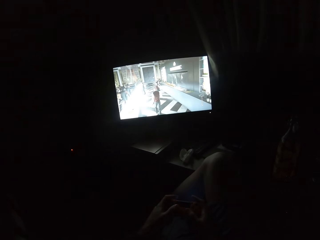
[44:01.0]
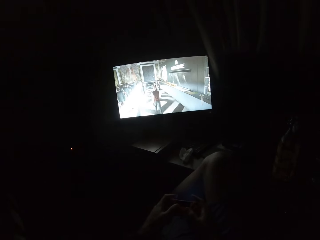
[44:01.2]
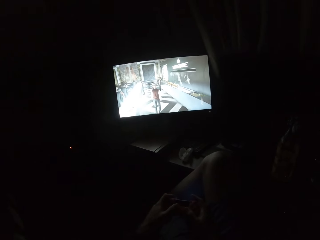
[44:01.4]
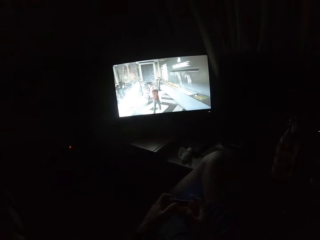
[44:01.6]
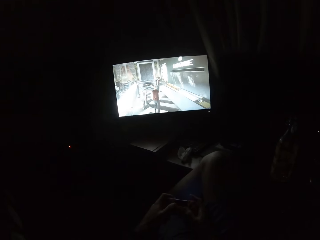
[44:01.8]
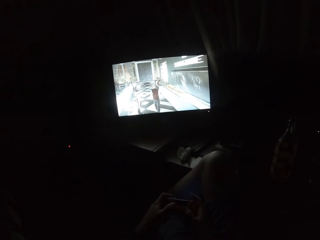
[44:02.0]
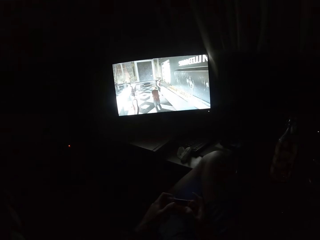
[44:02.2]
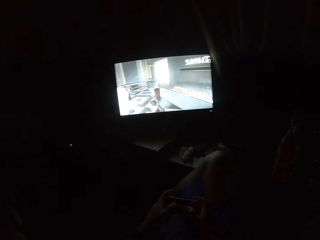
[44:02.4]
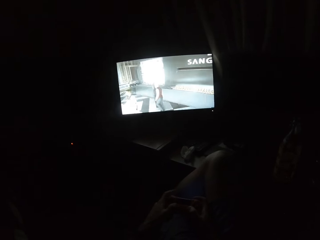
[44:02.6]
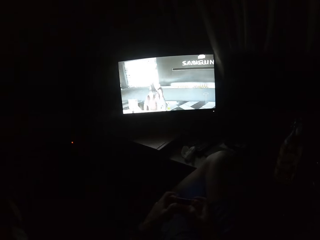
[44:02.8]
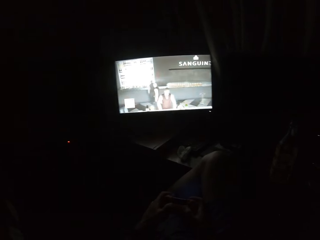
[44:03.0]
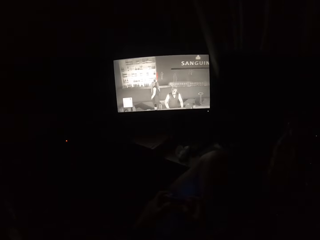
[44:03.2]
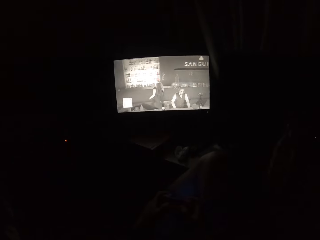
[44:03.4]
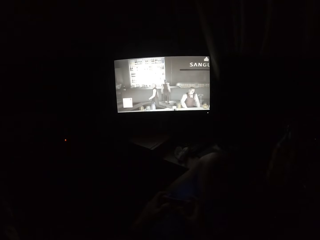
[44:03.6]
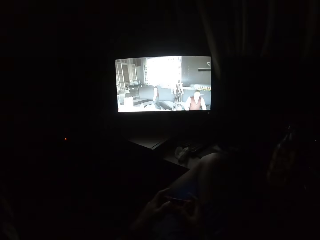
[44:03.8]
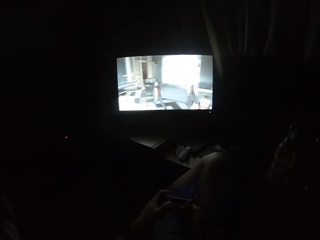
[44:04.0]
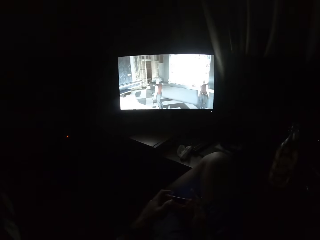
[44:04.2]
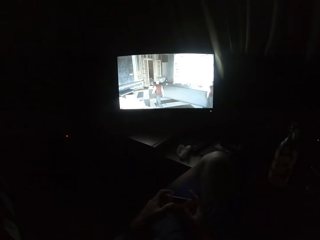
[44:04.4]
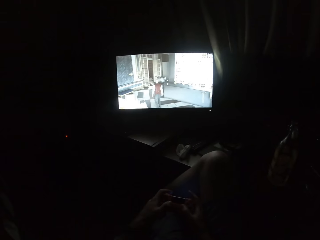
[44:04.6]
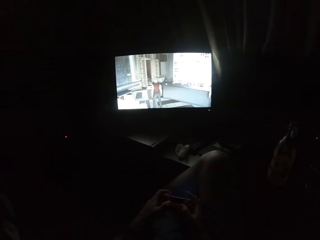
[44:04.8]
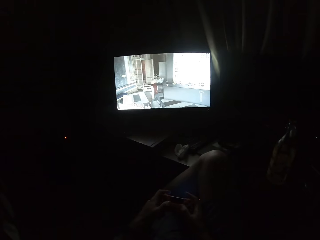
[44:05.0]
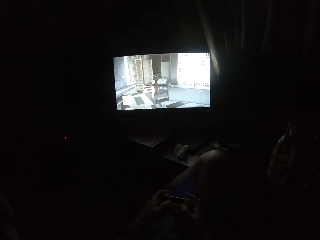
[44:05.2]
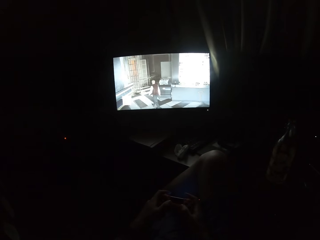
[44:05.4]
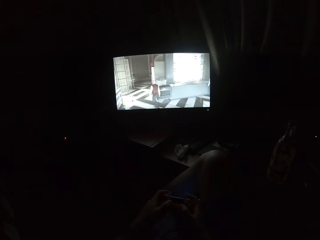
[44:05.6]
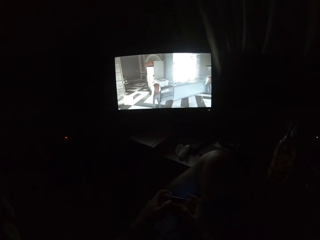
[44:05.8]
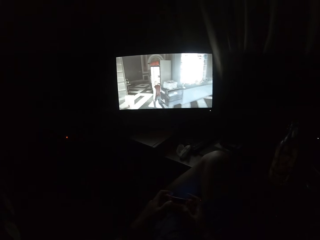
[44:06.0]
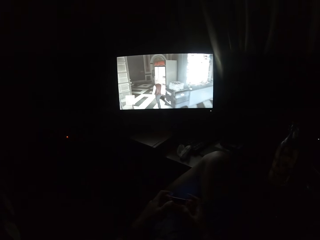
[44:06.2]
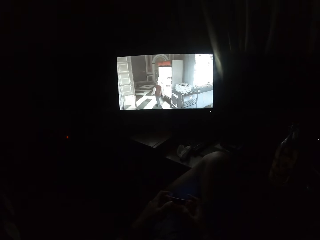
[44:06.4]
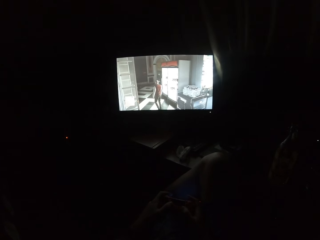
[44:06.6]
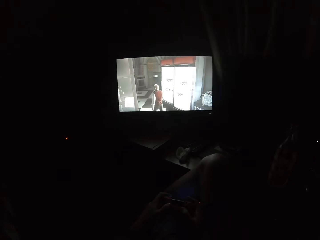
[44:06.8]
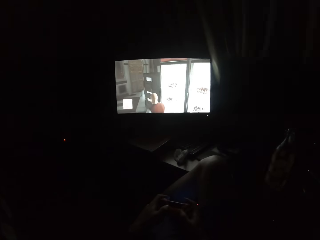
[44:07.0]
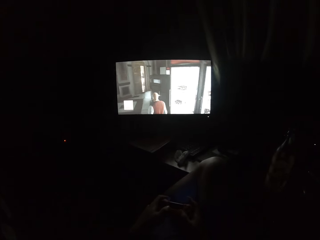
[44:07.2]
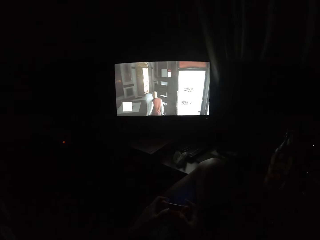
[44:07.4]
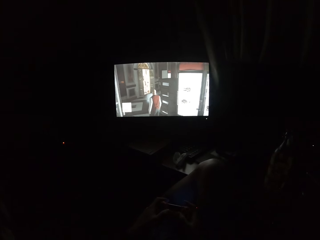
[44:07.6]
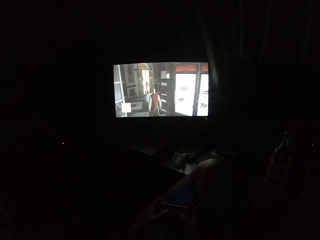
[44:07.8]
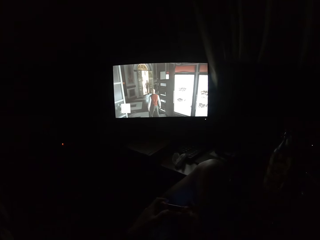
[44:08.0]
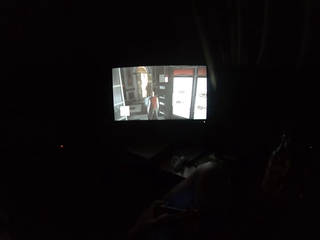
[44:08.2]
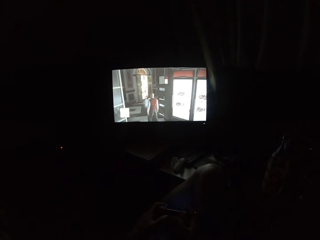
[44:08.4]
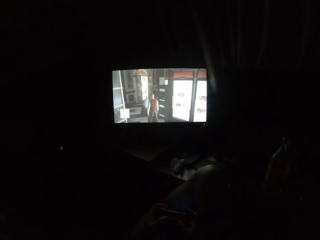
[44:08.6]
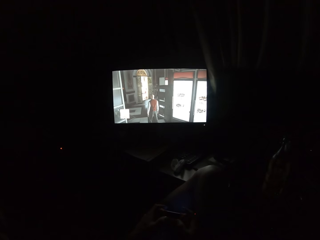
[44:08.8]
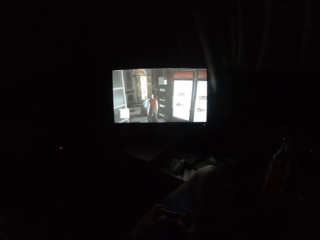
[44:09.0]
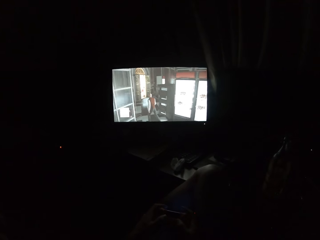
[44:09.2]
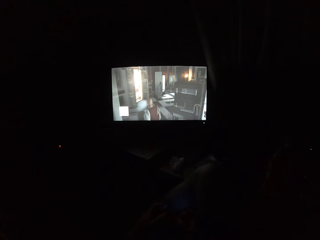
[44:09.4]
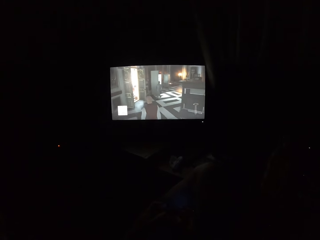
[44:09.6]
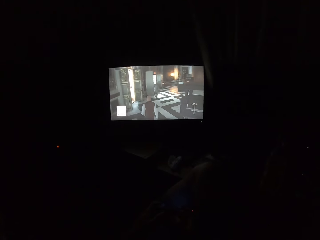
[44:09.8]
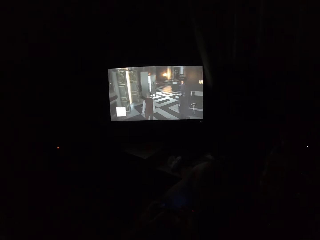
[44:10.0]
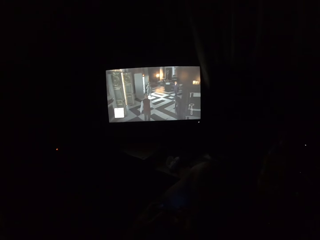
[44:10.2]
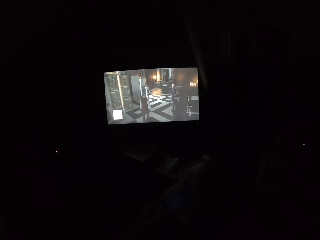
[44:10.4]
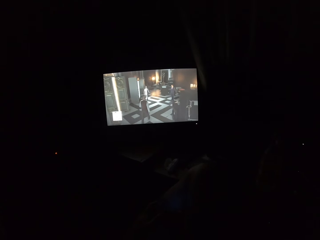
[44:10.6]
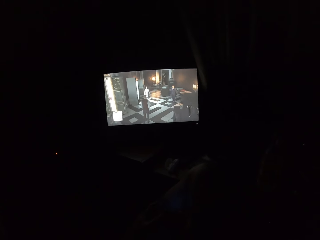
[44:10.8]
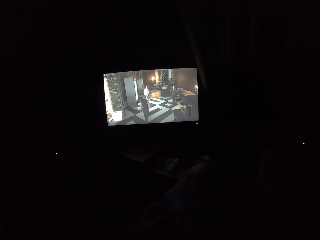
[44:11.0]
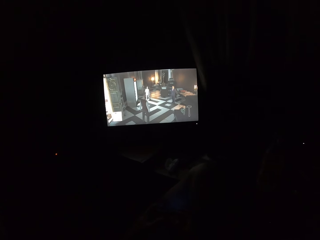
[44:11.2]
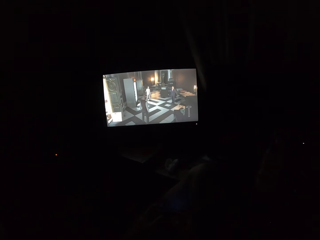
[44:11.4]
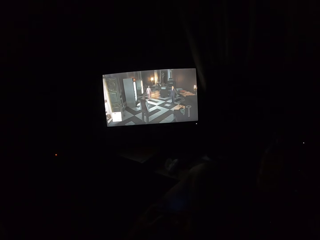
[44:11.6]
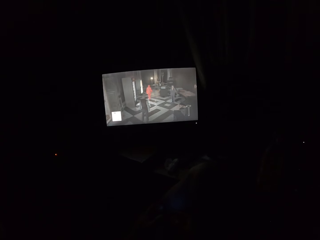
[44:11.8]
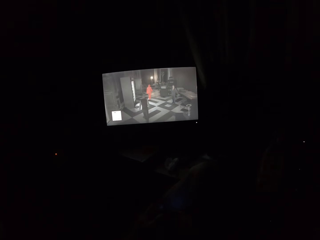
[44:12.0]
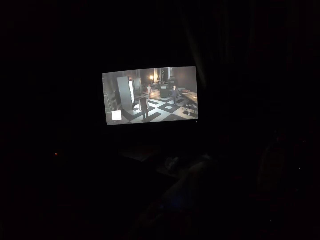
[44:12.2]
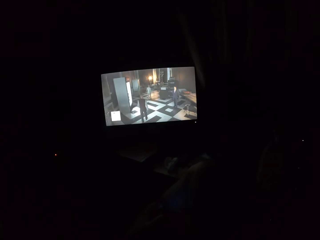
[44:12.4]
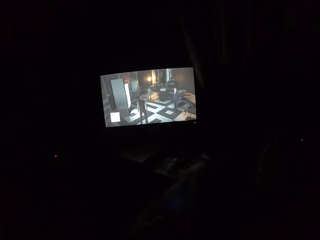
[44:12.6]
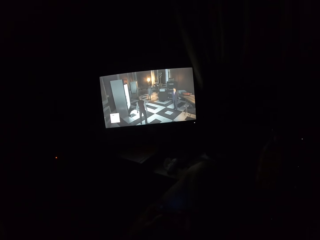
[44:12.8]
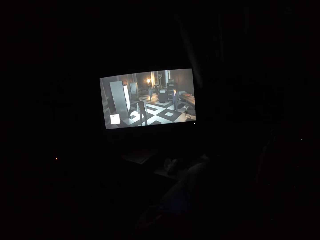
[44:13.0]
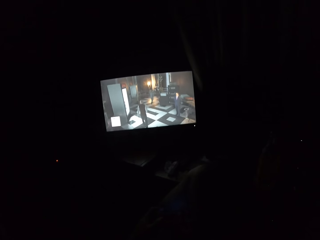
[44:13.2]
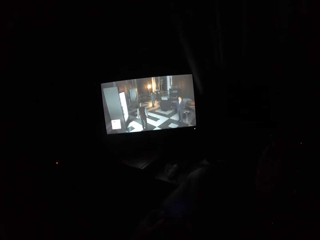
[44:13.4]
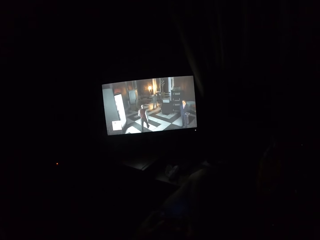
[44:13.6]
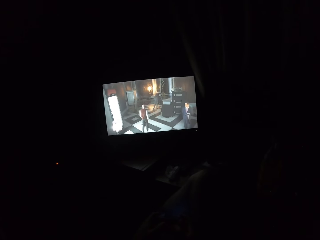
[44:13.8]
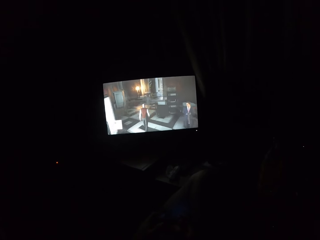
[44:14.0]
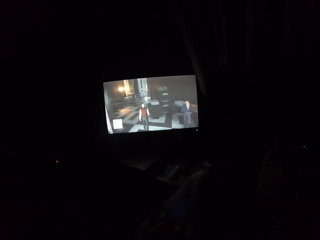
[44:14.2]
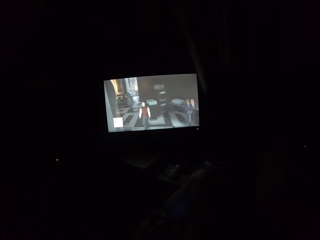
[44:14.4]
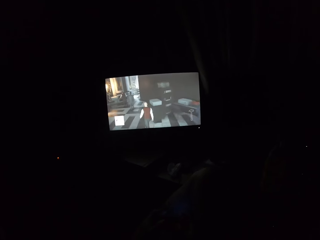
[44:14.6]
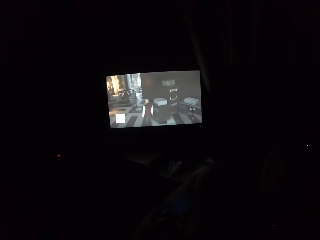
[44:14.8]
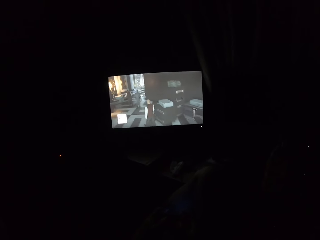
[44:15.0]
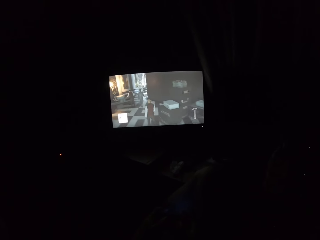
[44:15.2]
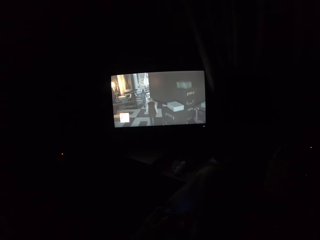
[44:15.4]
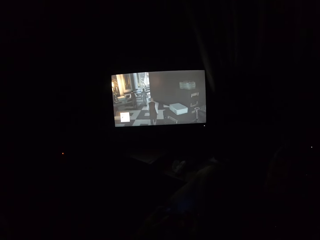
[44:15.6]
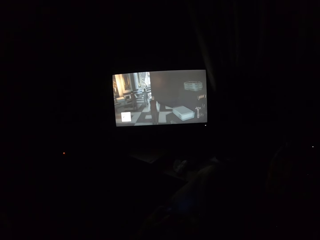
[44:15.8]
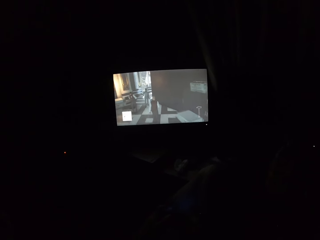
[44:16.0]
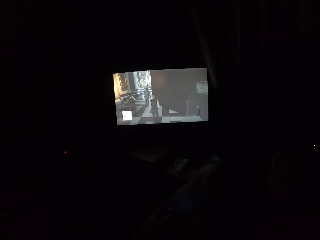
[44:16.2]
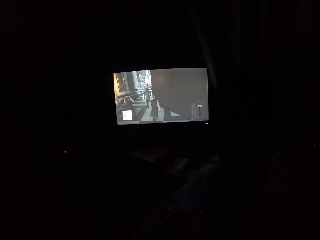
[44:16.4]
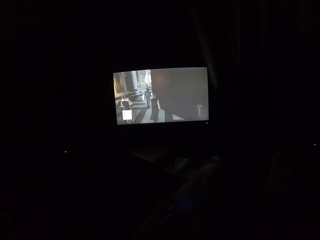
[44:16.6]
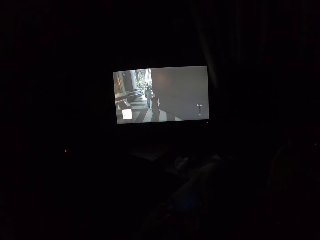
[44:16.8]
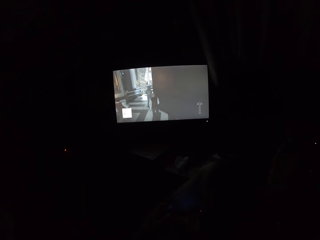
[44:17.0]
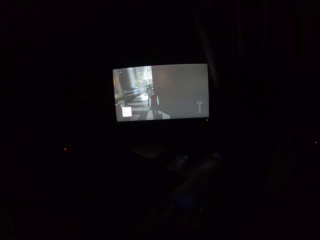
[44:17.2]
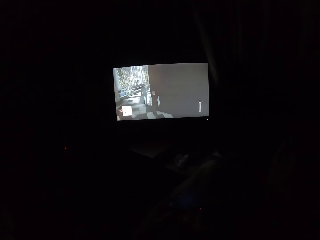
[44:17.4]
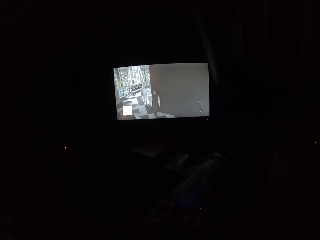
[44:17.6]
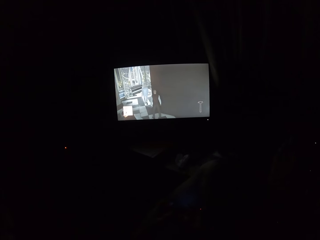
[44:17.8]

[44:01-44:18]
The camera wearer turns to the side. They play a video game on the screen. They turn to the side. They play the video game on the screen.

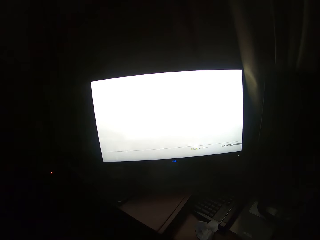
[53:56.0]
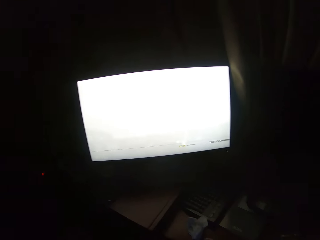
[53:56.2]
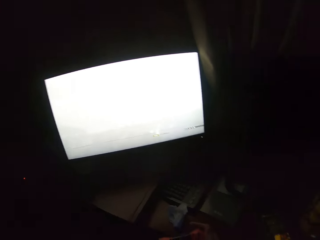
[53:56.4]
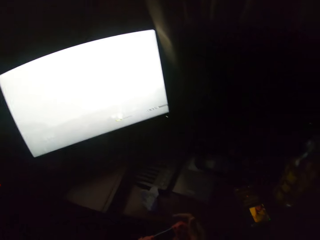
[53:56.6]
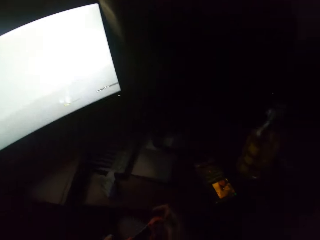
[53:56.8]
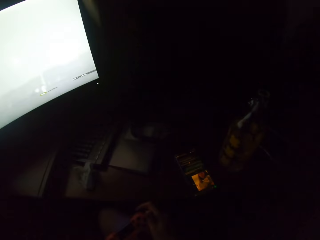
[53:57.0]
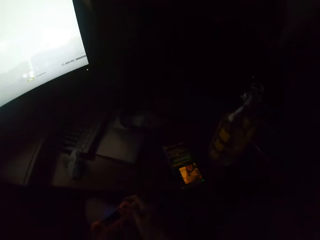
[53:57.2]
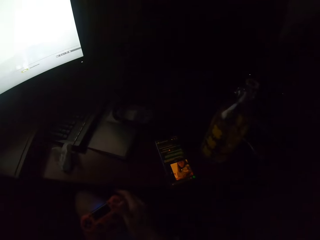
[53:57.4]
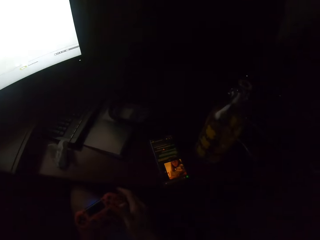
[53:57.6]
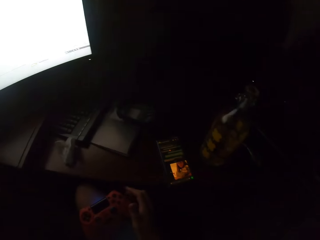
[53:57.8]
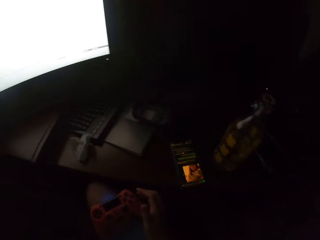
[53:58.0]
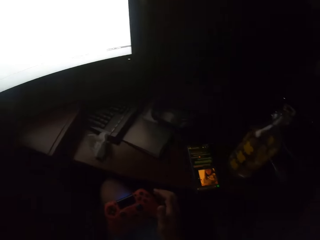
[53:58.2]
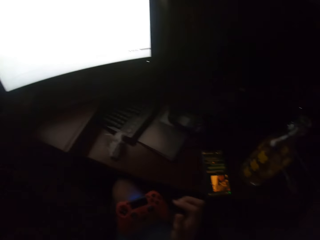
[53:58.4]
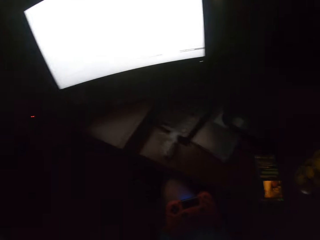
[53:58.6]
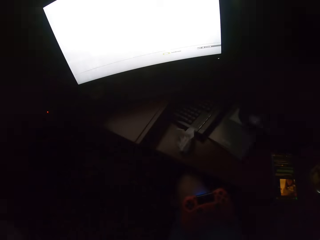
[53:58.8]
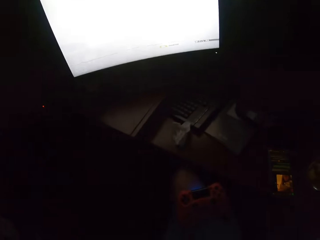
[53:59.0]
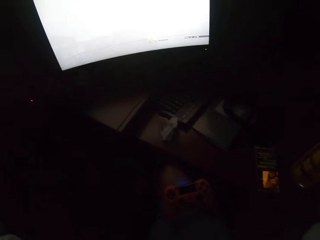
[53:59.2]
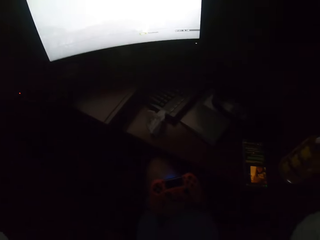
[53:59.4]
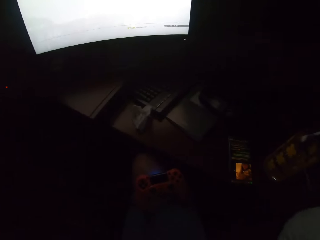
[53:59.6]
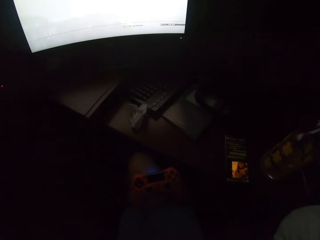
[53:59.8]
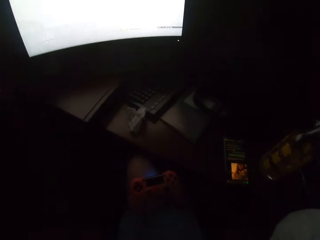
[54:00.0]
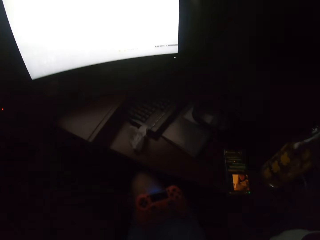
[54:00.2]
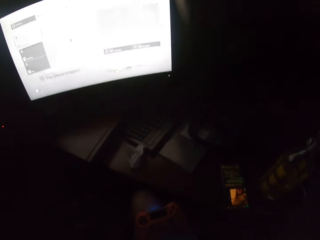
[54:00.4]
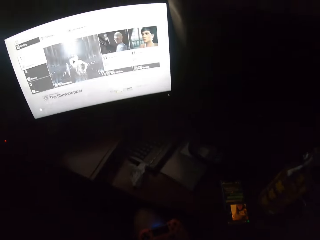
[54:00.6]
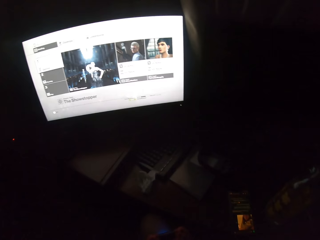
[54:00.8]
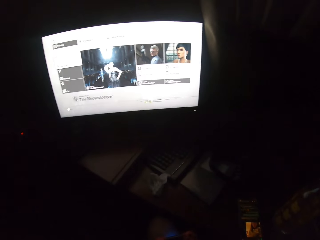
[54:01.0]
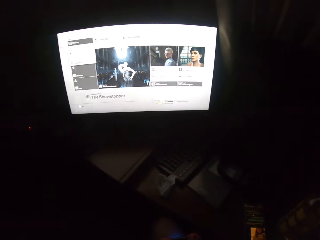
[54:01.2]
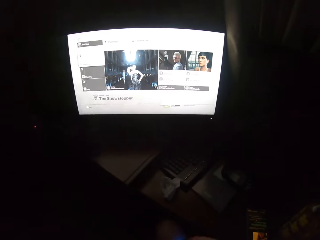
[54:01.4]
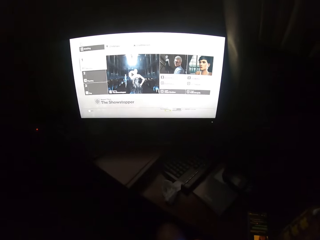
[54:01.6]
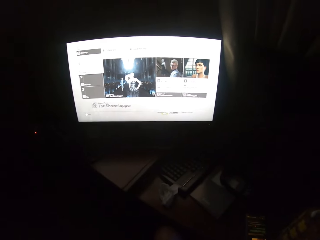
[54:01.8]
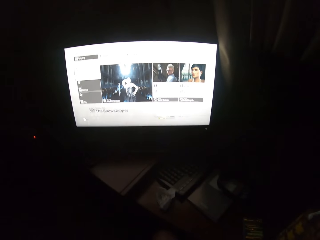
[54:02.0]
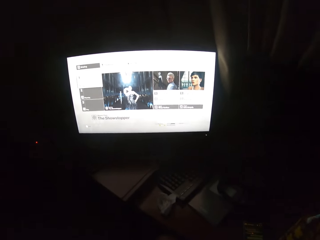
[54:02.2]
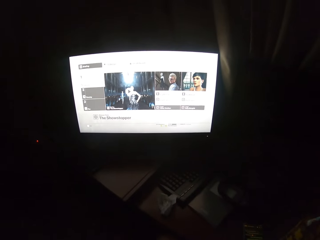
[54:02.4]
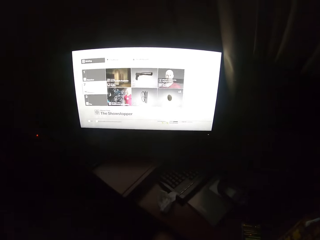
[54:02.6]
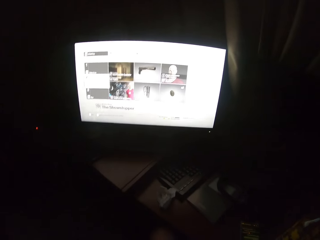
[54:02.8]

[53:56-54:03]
The camera wearer places the game pad on his thigh.
